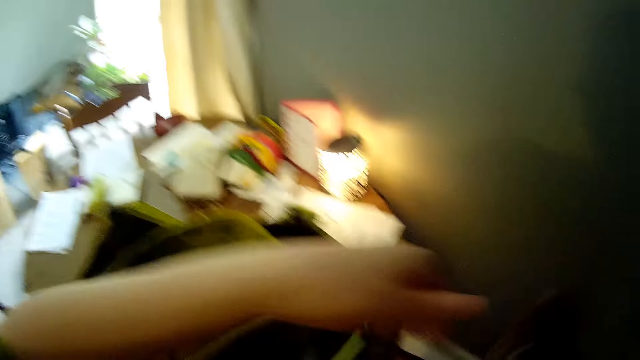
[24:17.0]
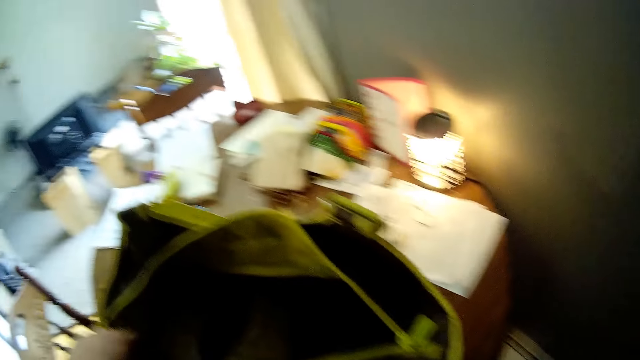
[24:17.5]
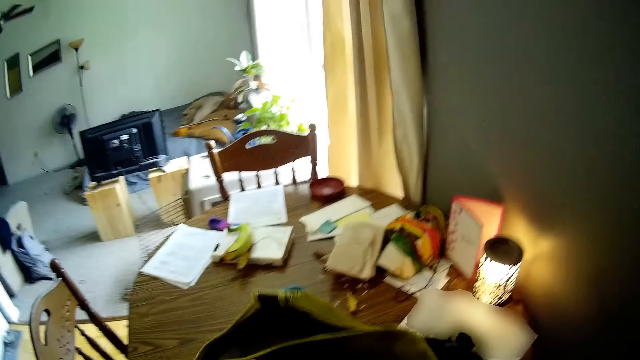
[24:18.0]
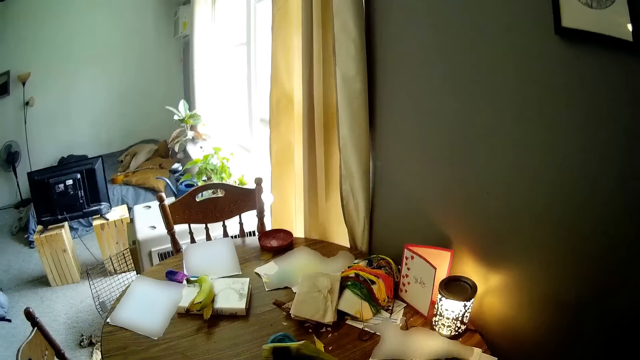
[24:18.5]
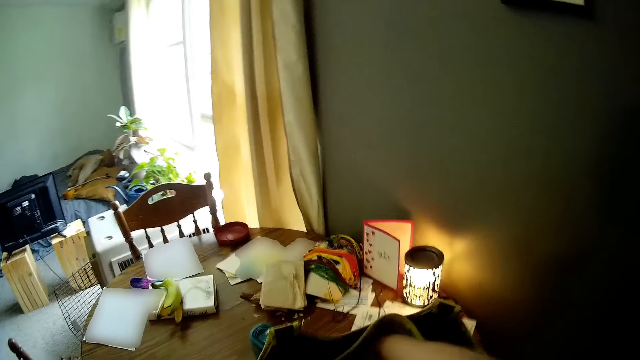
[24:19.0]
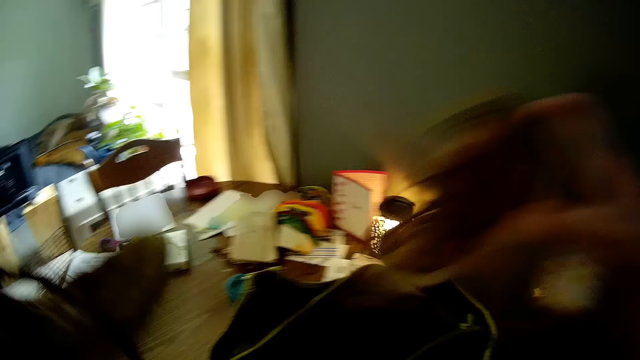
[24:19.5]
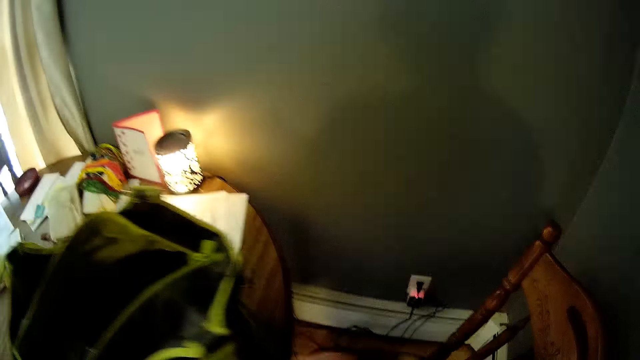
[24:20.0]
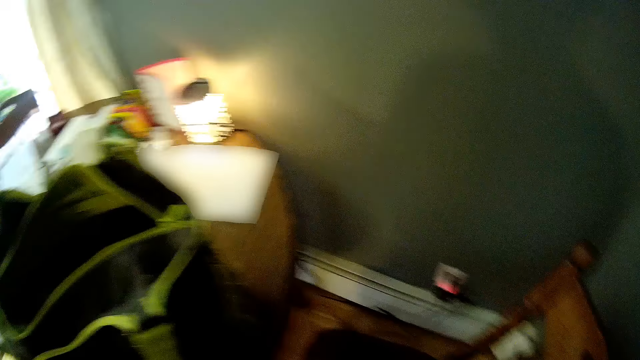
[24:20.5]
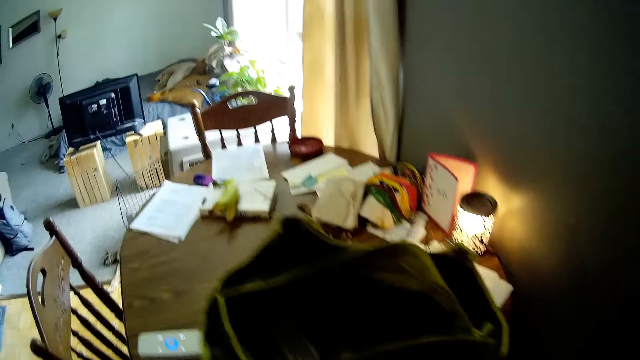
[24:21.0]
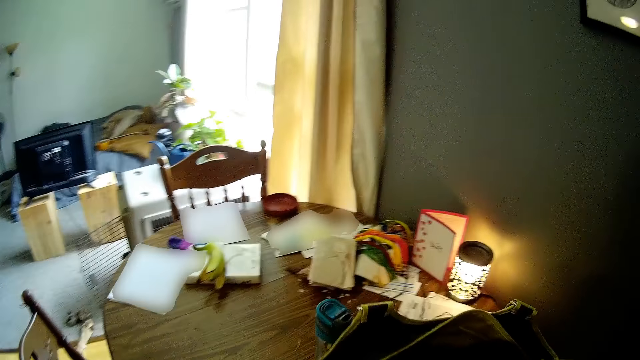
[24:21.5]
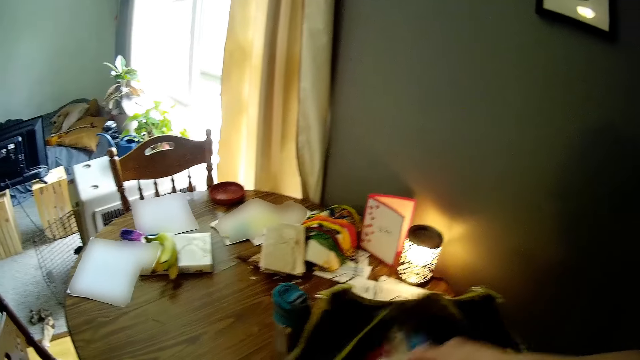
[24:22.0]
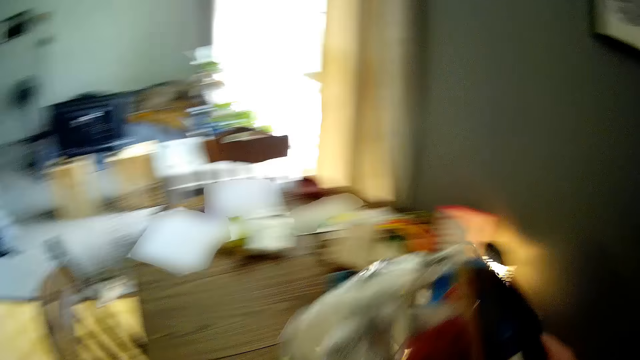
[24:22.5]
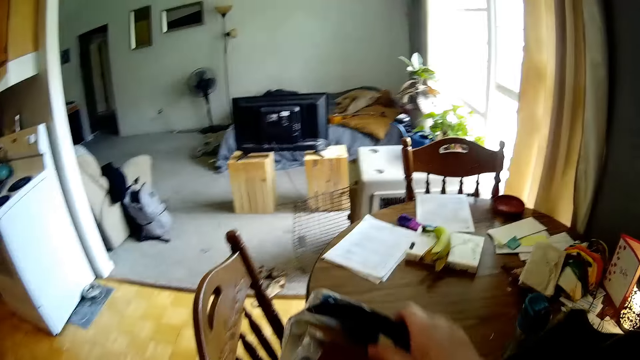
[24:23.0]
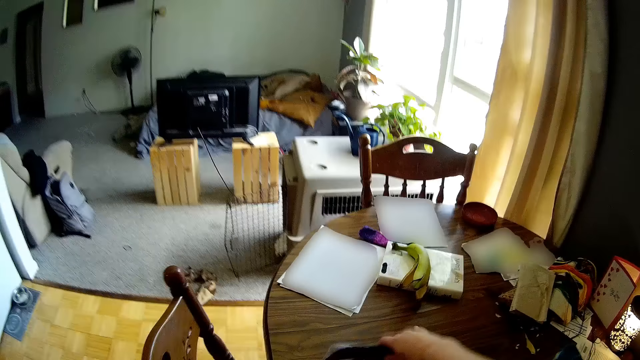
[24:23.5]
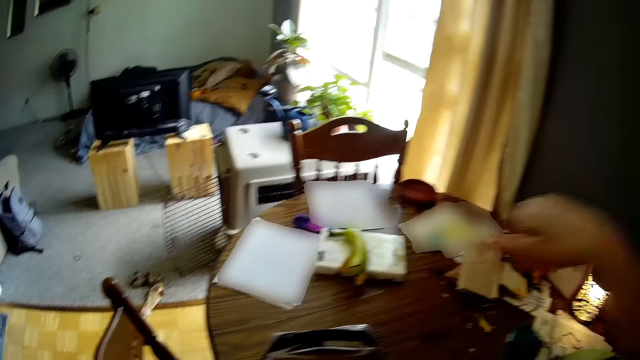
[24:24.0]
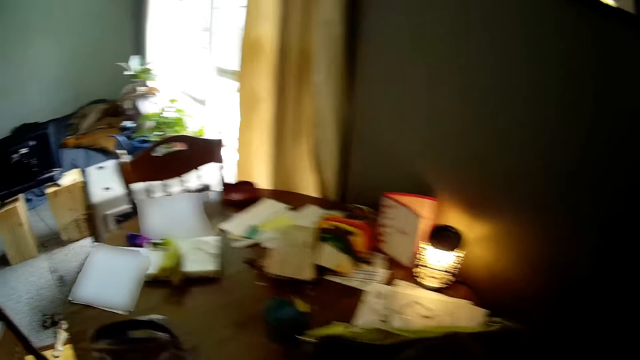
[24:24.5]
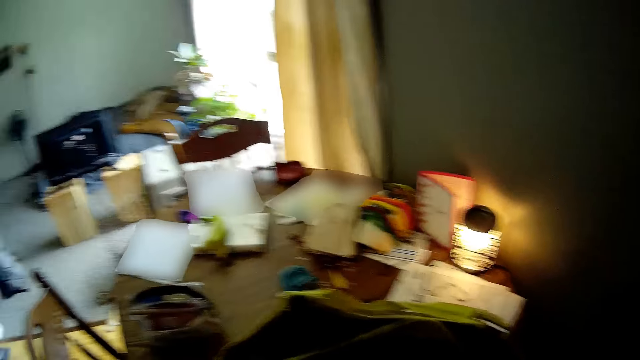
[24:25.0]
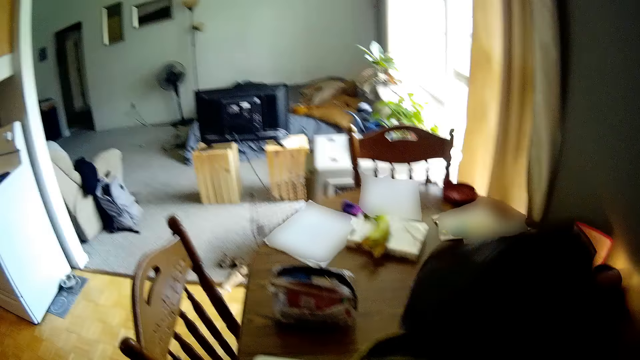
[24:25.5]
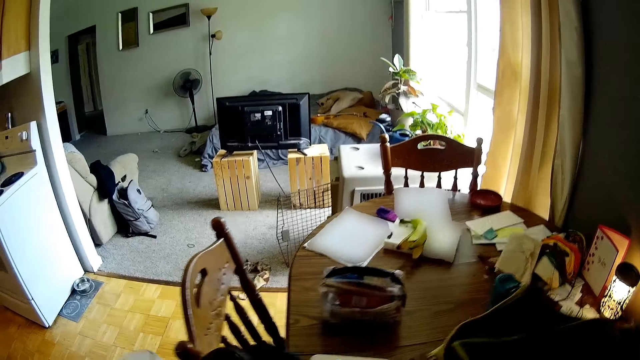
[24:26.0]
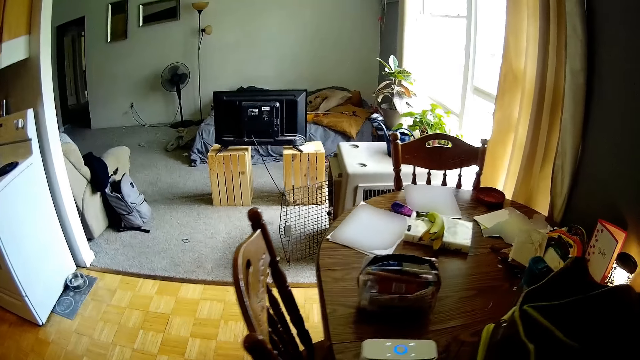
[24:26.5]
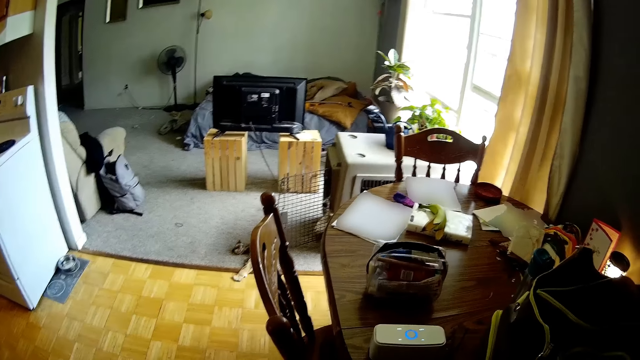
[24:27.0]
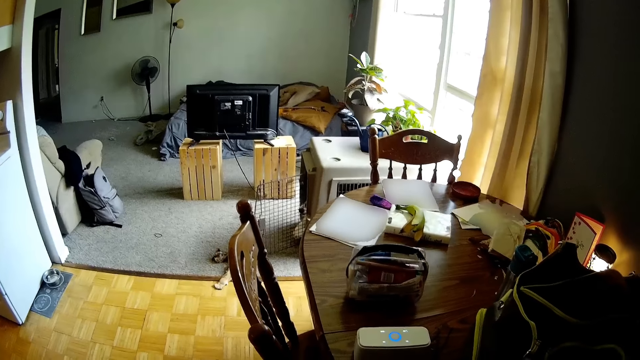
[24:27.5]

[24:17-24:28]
The camera wearer passes the footwear from her left hand to her right hand and drops the footwear on the chair with her right hand. She removes footwear from the bag with her hands and drops the footwear on the chair with her hands. She picks up a purse from the bag with her right hand. She drops the purse on the table with her hands. She sings. She removes a bag from the bag with her right hand.

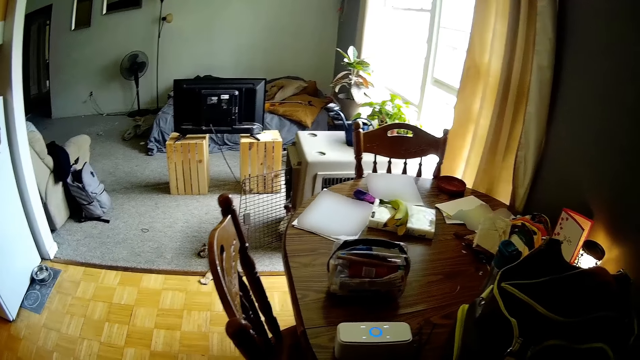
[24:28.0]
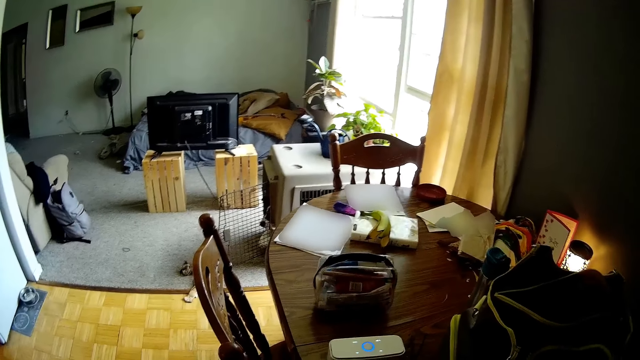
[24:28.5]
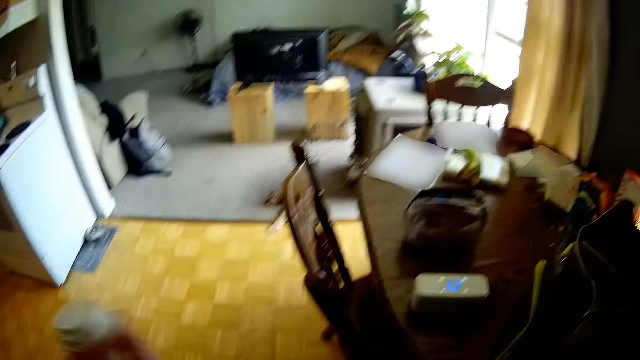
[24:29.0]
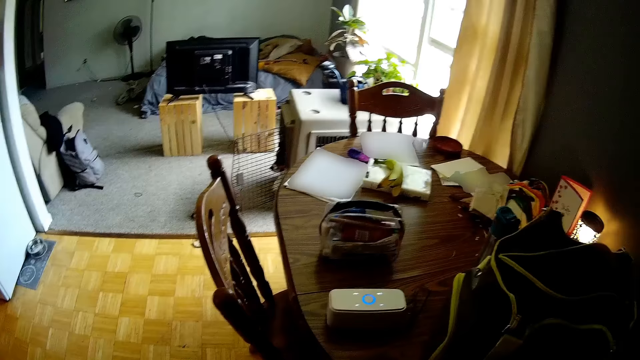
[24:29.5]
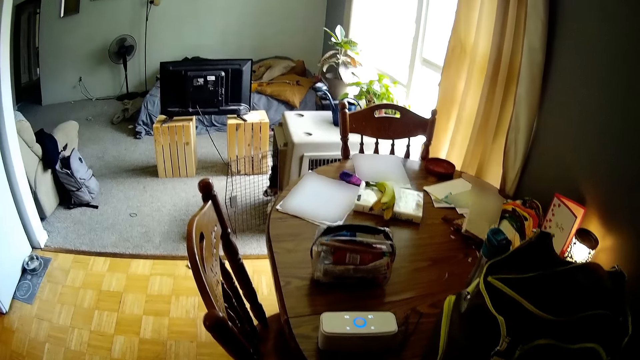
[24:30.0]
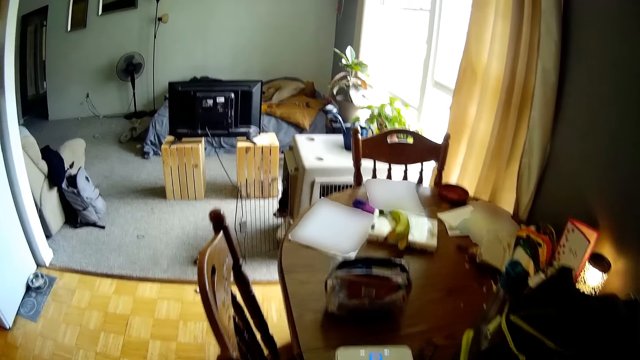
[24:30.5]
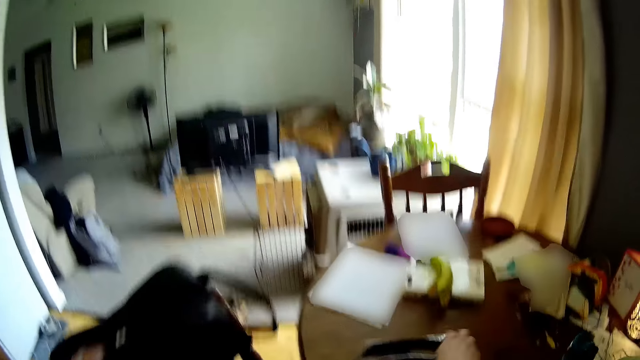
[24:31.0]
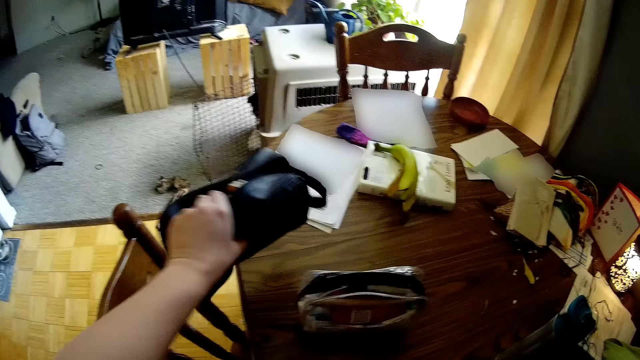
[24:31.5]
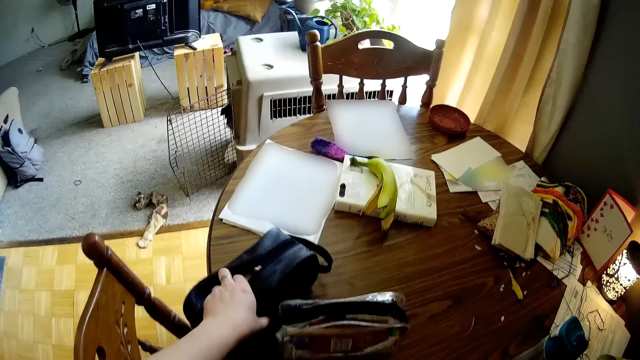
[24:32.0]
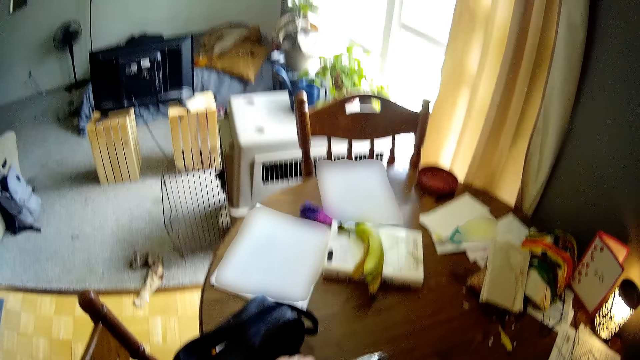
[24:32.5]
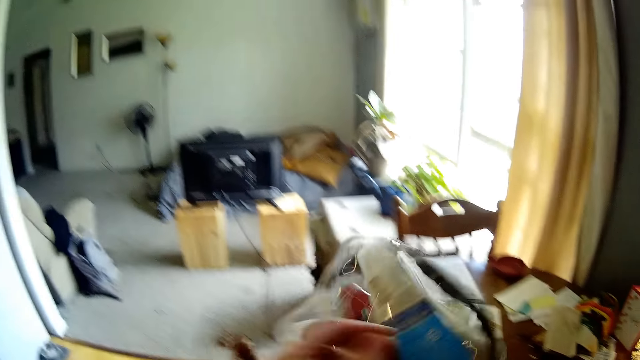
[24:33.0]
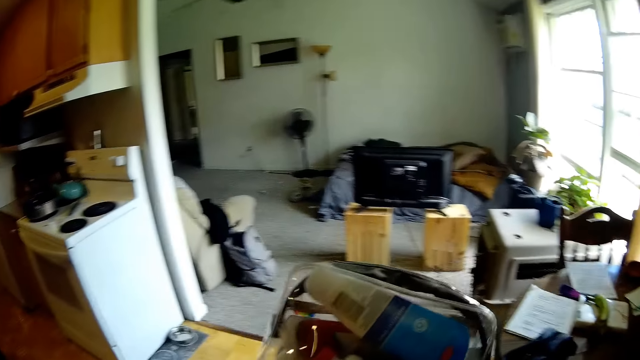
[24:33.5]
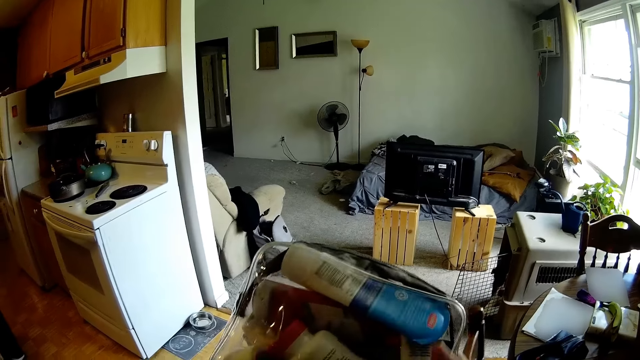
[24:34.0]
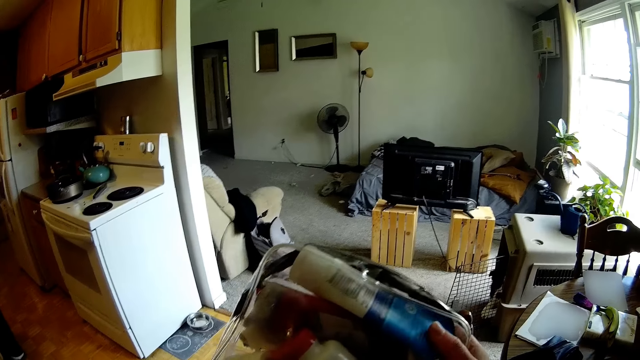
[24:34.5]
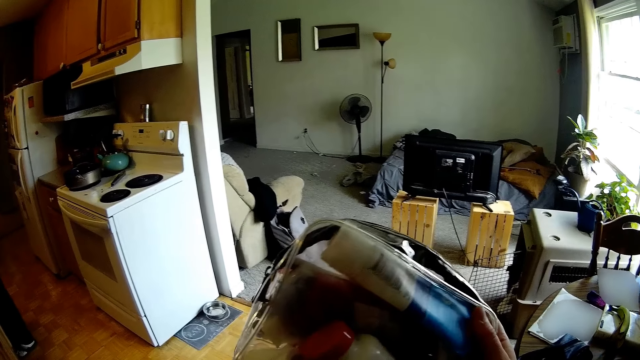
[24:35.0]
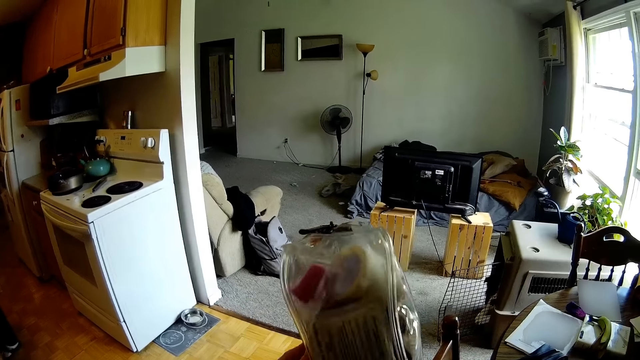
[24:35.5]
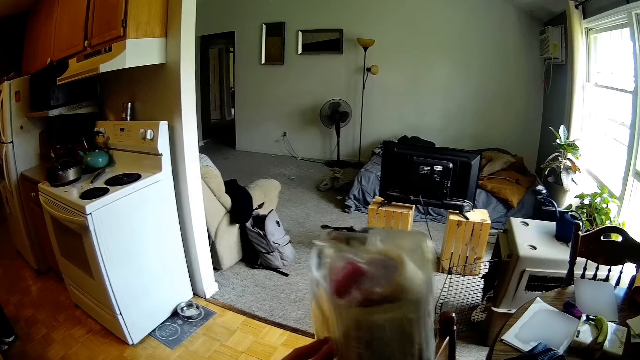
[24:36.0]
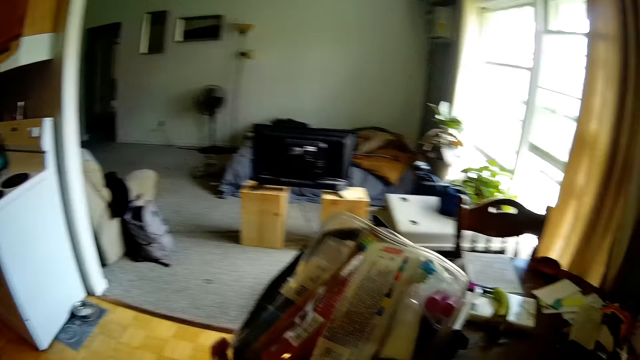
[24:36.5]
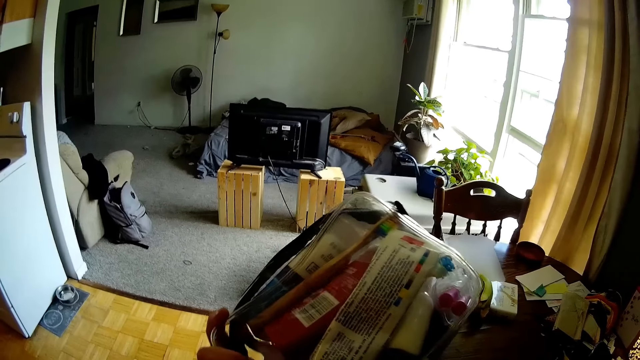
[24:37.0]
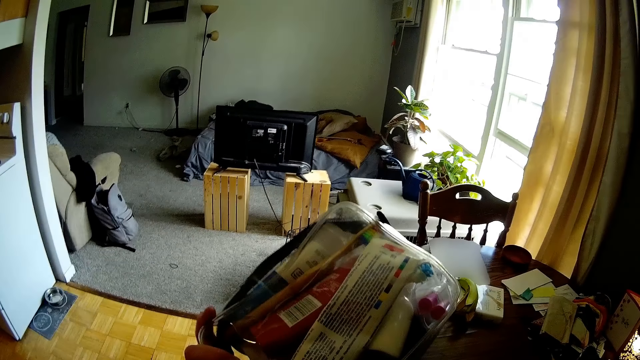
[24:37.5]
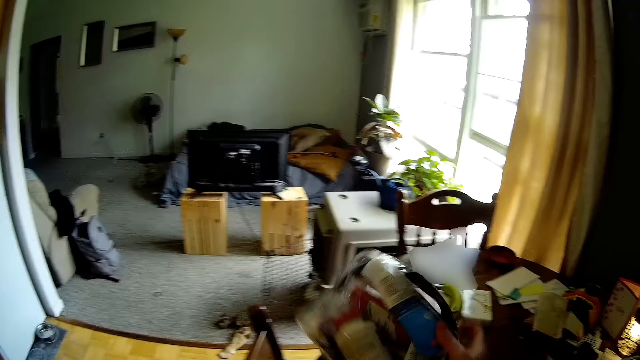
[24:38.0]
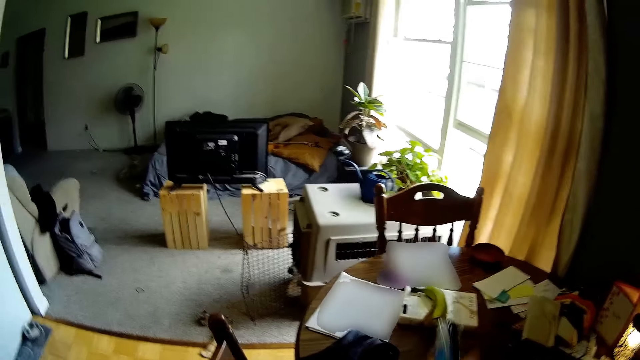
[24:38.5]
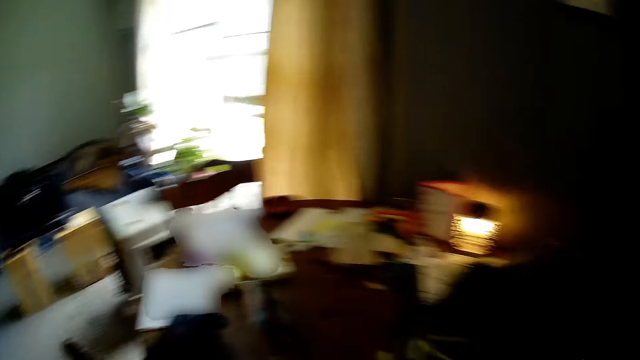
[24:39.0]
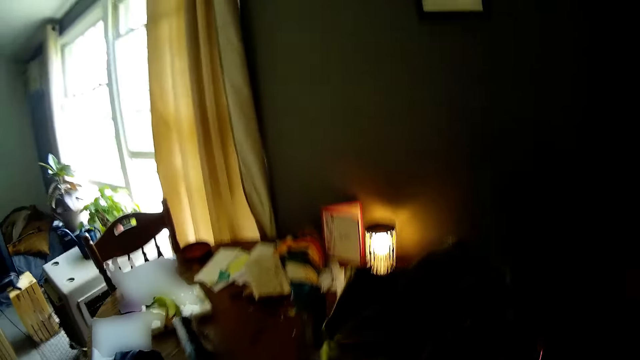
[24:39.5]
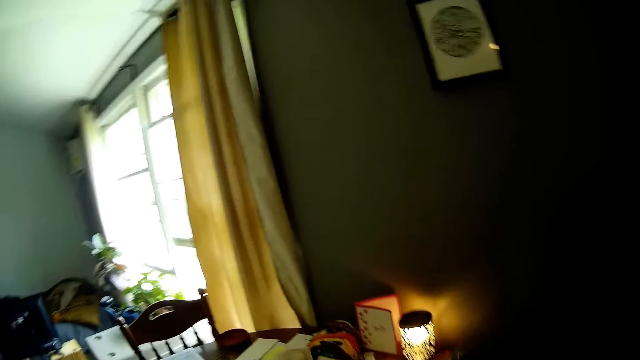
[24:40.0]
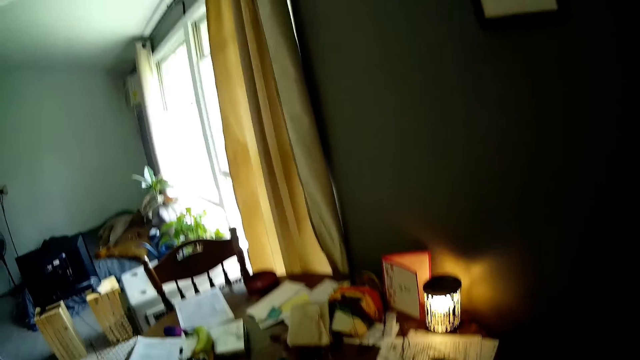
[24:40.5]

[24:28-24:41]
The camera wearer shakes a container with her left hand. She lifts seasoning. She lifts a bag in hand and talks to a man. She drops the bag on the table with her left hand. She picks up the purse from the table with her left hand. She turns something. She drops the purse on the table with her right hand. The man talks to the camera wearer. The camera wearer lifts her hand.
